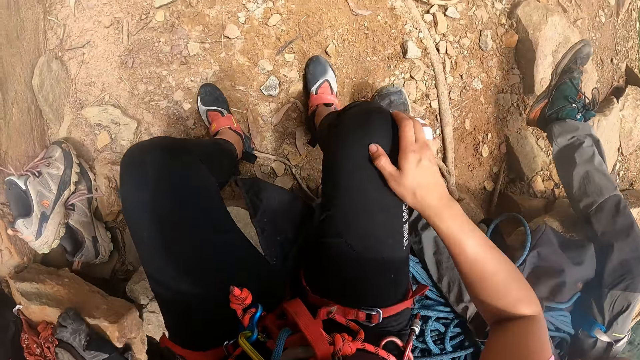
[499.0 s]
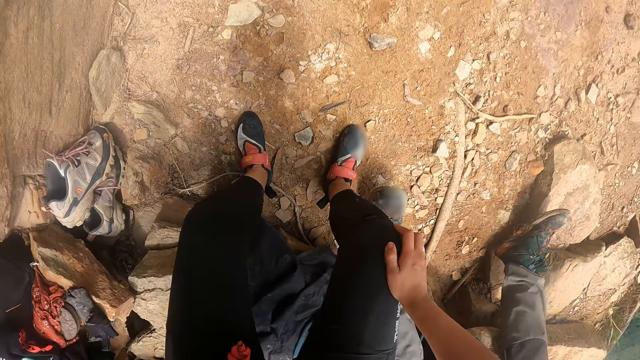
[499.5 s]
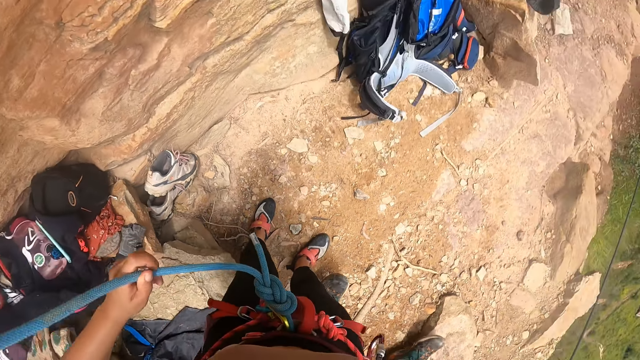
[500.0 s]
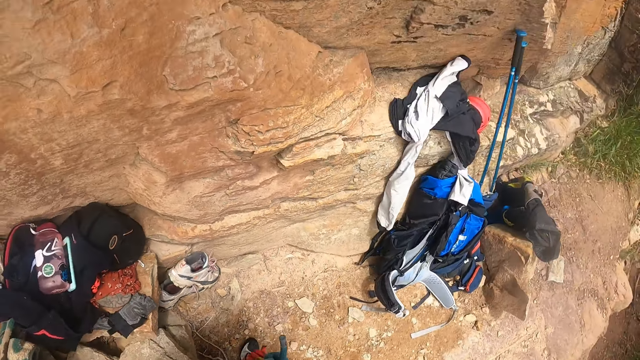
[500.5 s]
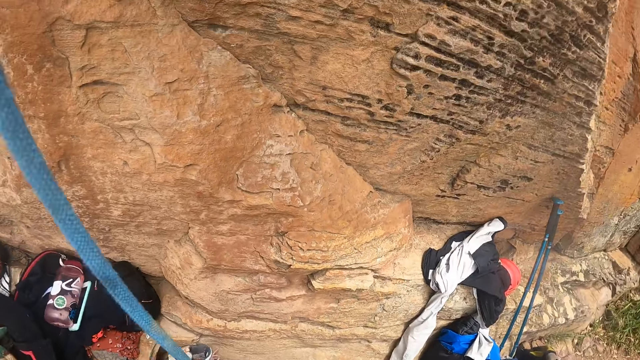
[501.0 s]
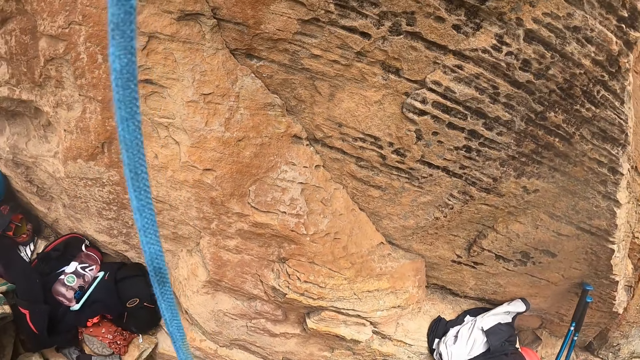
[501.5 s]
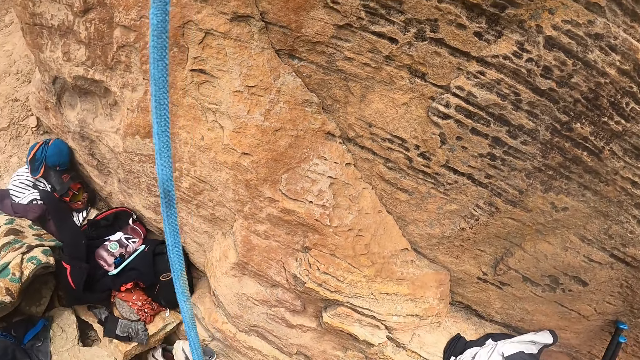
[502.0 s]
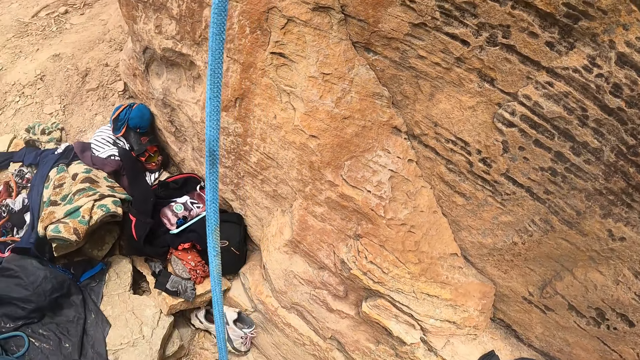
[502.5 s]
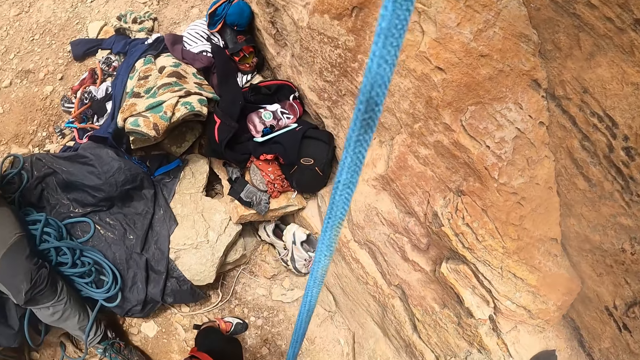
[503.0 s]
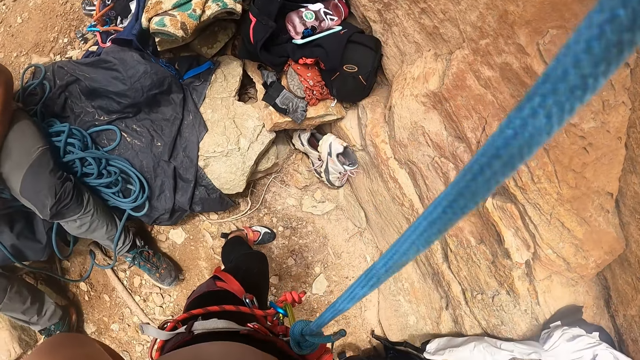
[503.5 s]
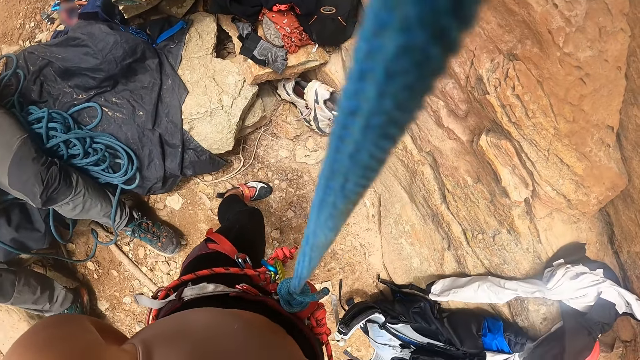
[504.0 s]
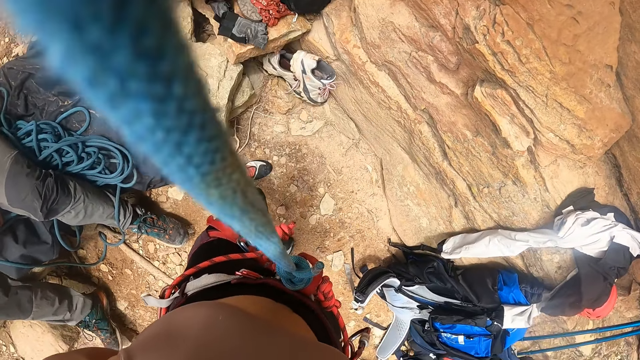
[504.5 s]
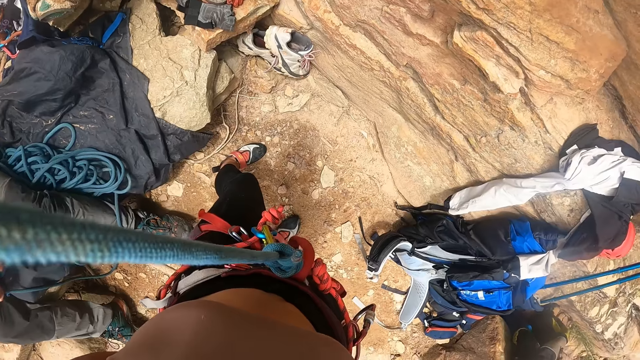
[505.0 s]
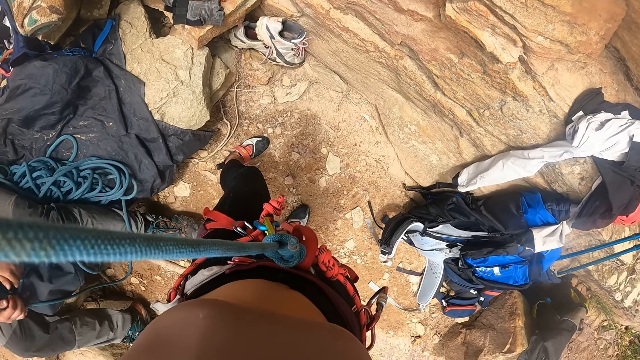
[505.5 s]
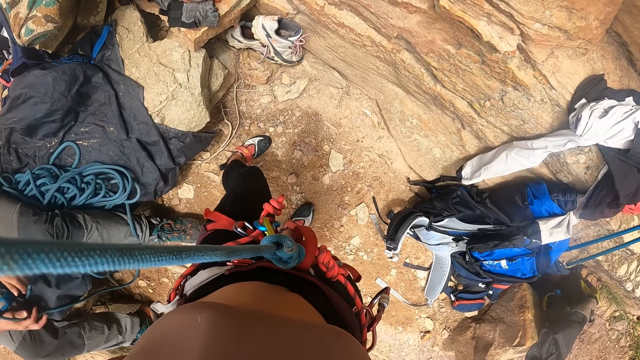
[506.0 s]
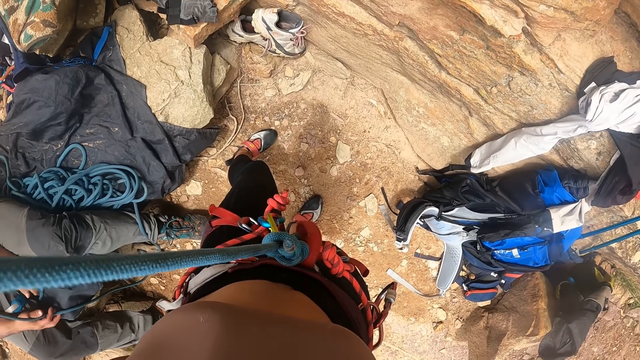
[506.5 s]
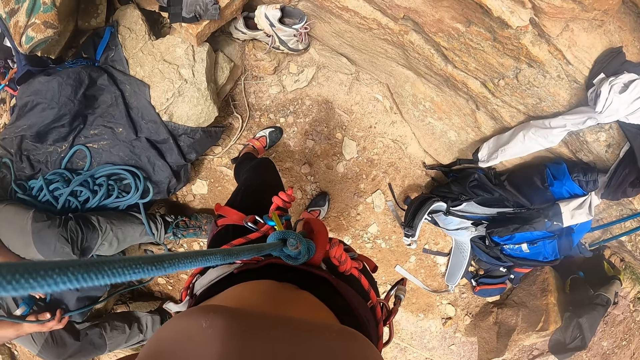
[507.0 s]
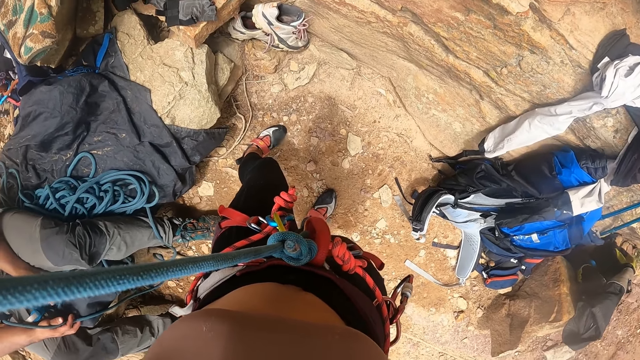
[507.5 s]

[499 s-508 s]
The camera wearer stands up from a rock. They hold the rope.

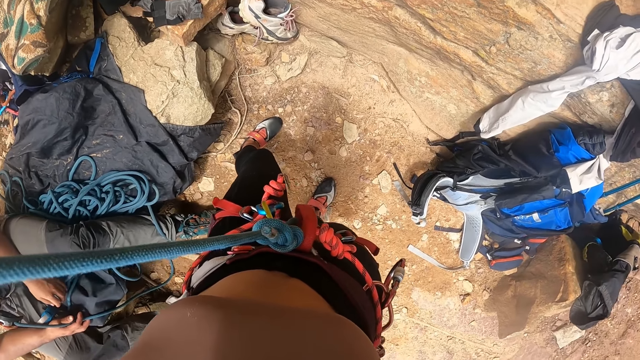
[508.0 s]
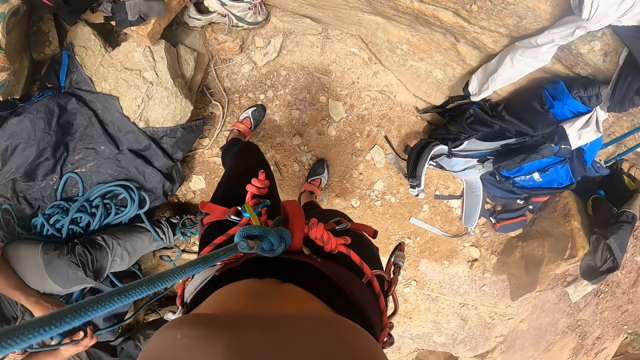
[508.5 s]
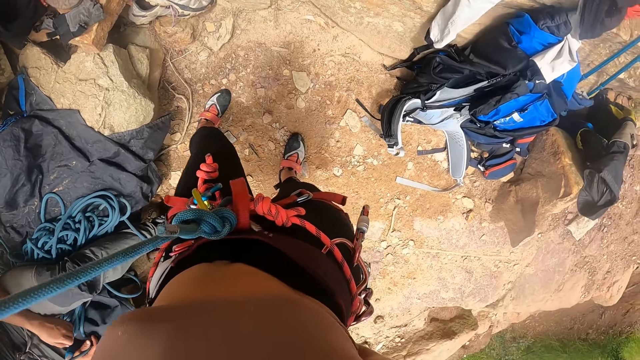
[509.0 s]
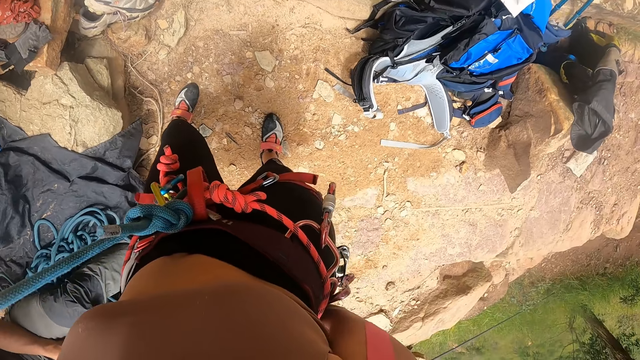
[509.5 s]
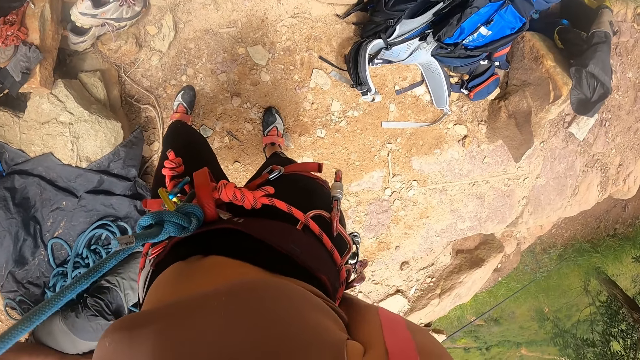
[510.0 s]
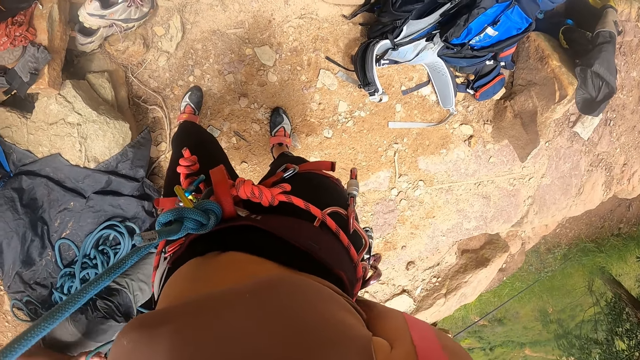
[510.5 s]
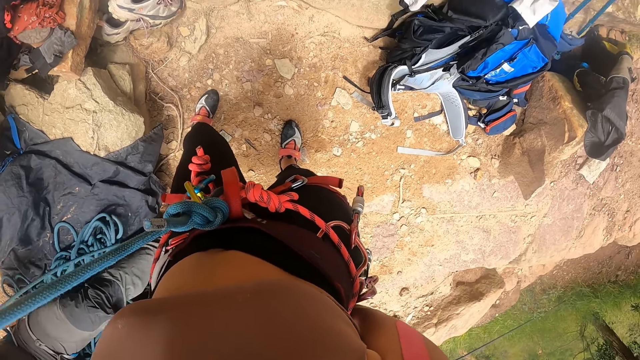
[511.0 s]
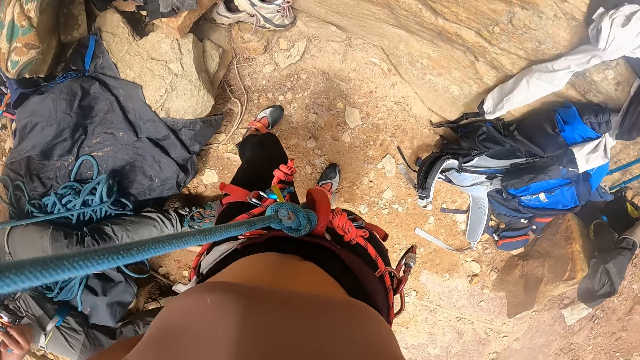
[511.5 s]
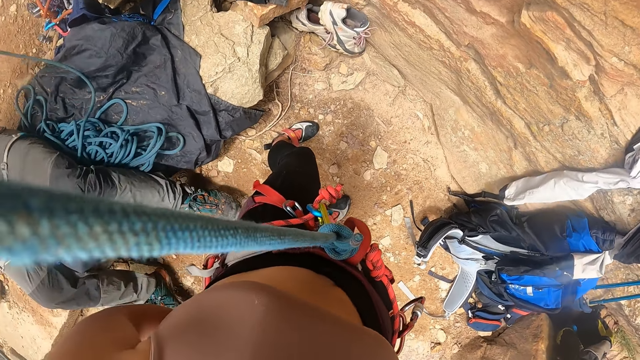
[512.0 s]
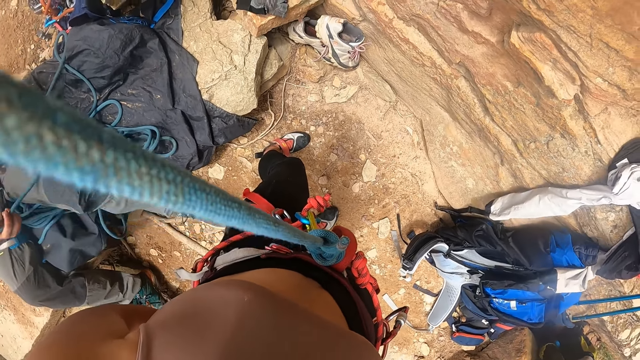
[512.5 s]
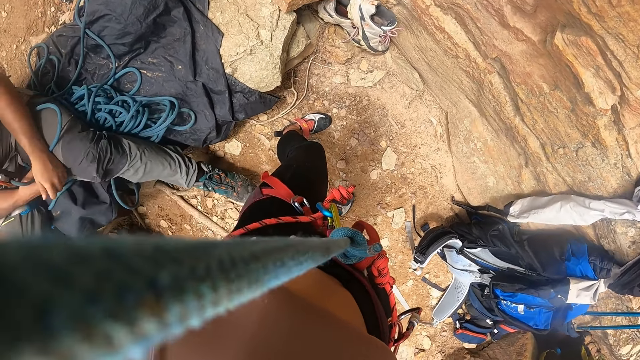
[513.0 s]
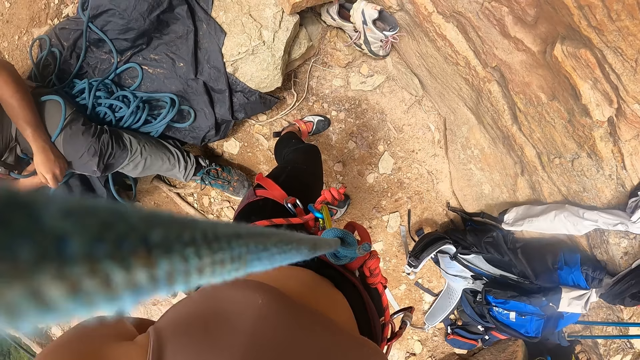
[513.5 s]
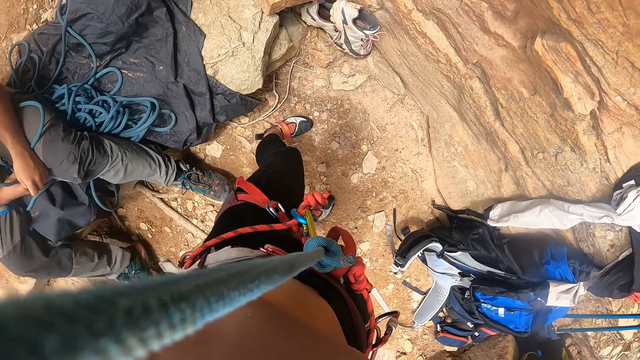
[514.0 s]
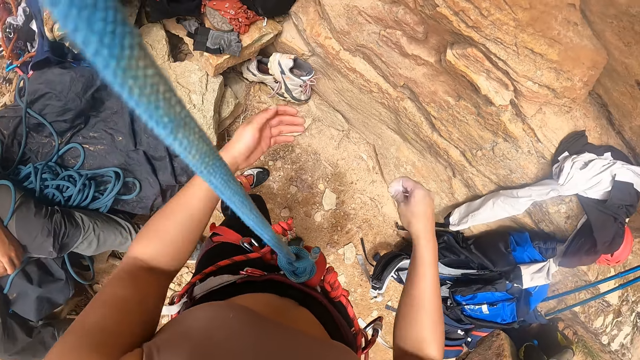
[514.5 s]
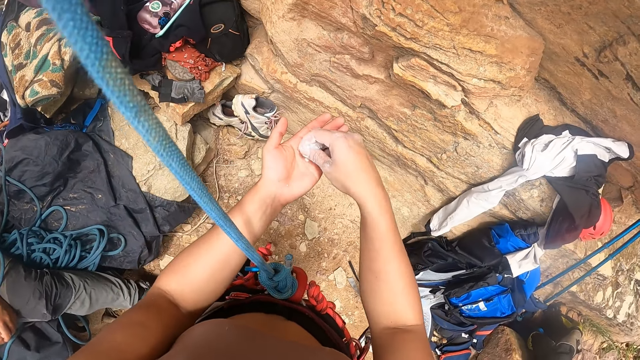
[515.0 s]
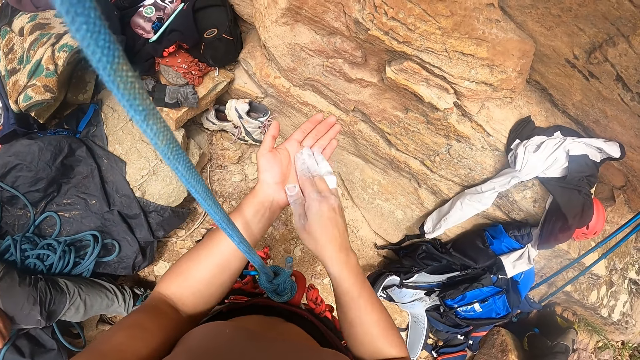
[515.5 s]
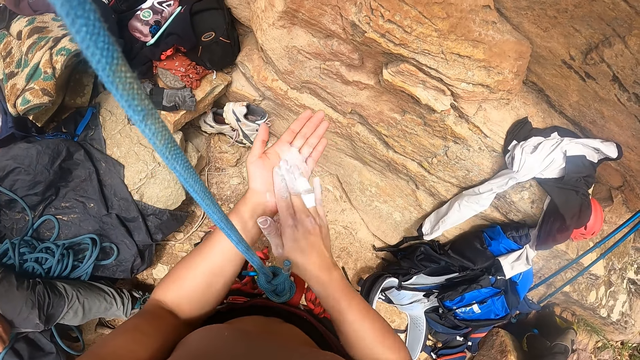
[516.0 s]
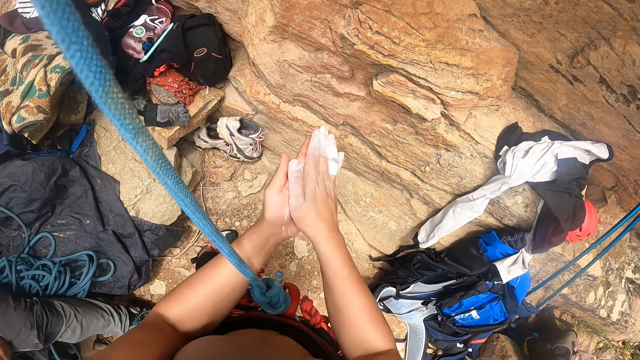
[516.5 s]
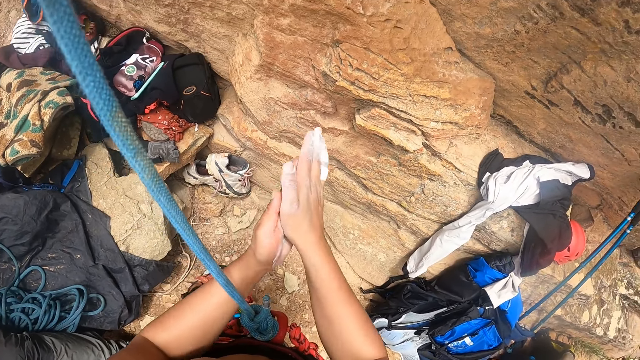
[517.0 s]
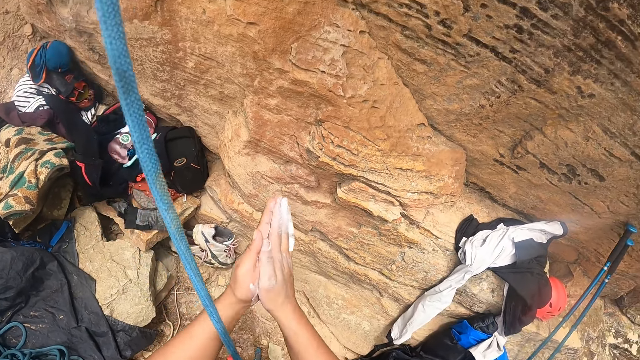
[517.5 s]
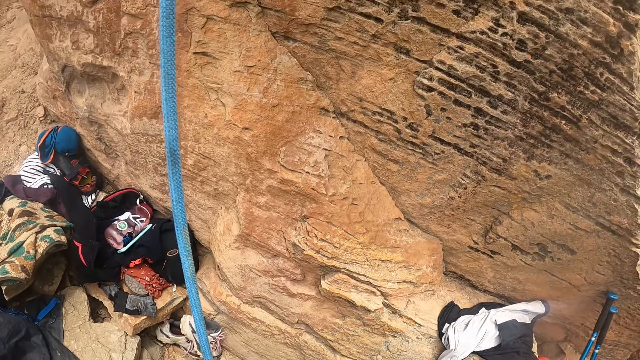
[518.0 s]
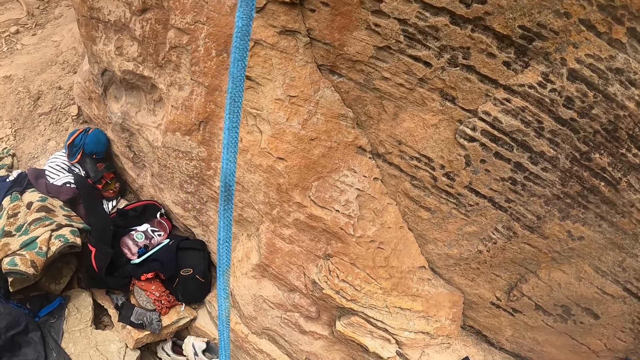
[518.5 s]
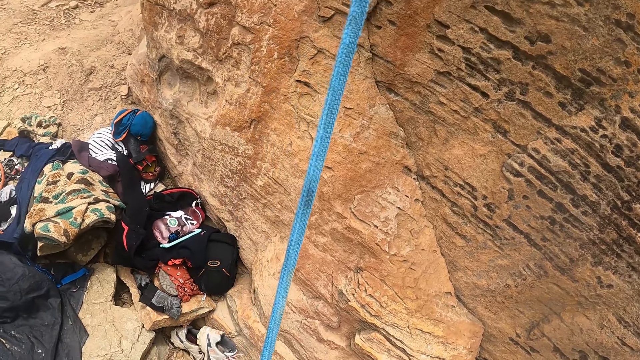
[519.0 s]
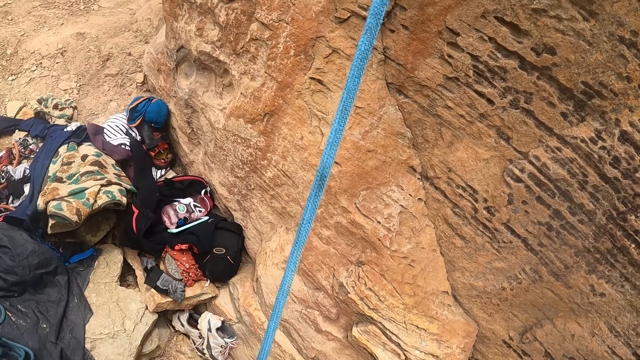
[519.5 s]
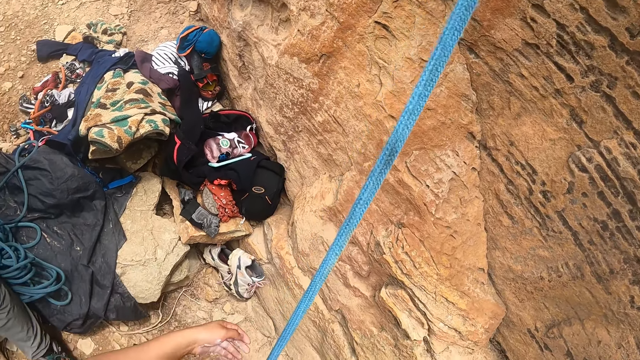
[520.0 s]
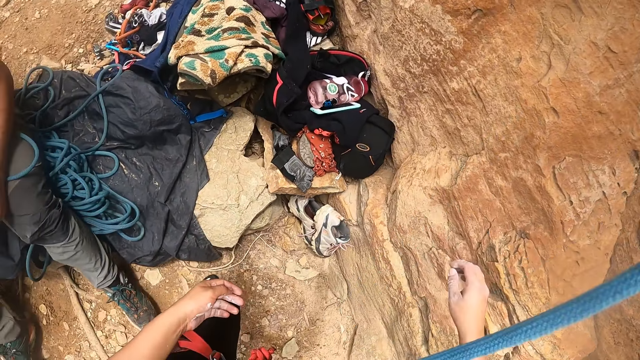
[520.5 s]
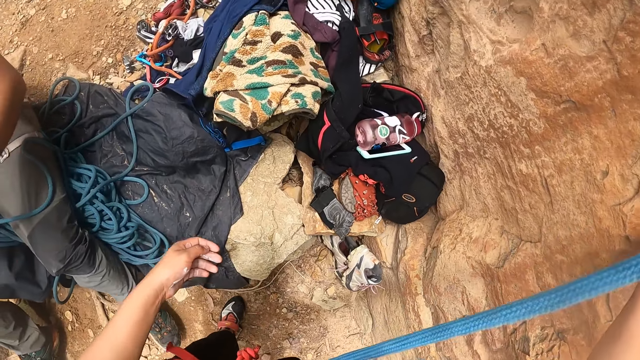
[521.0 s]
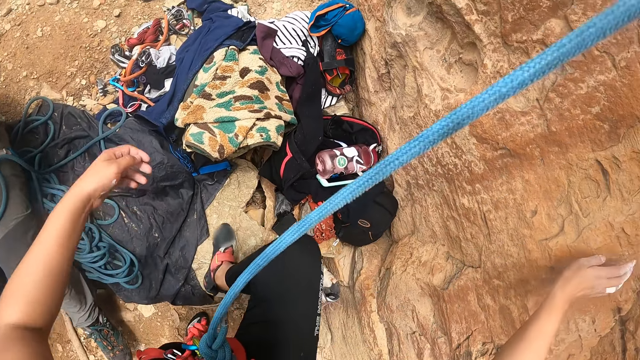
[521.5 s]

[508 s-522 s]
The camera wearer looks around. They apply chalk powder on their hands. They rub their hands. They look around.
